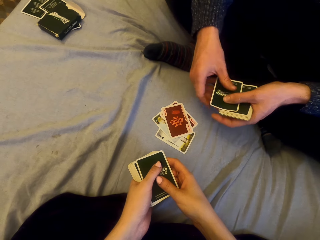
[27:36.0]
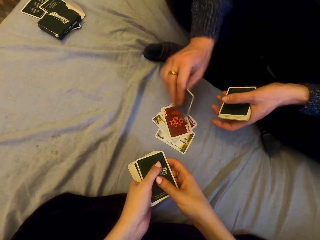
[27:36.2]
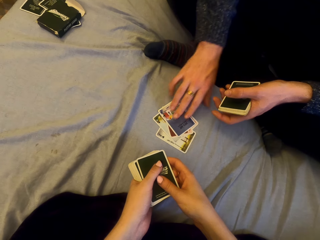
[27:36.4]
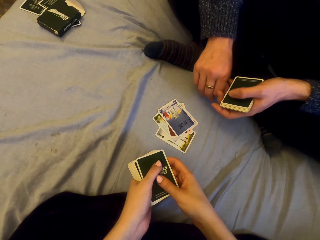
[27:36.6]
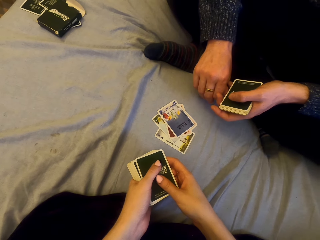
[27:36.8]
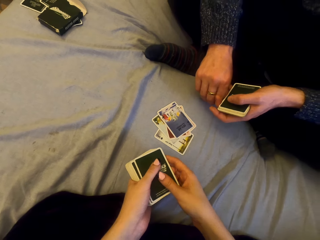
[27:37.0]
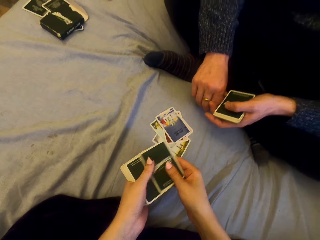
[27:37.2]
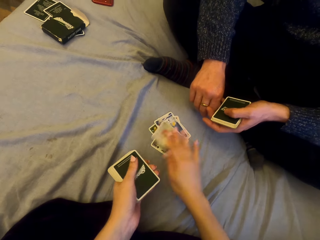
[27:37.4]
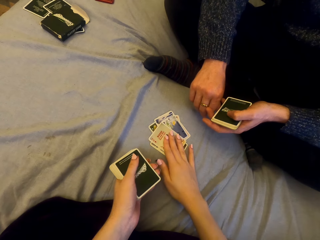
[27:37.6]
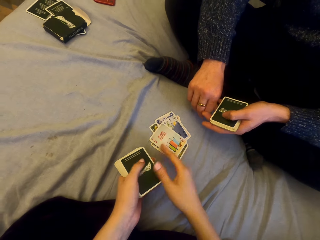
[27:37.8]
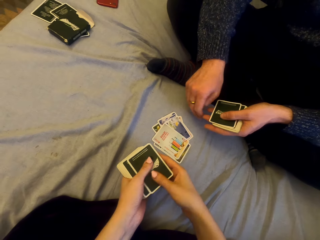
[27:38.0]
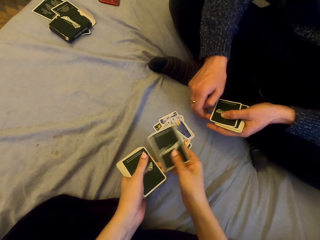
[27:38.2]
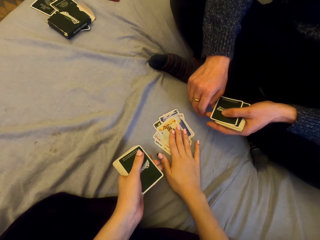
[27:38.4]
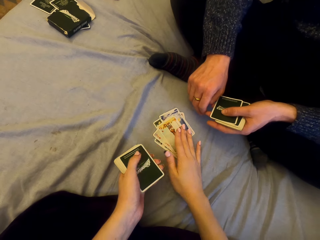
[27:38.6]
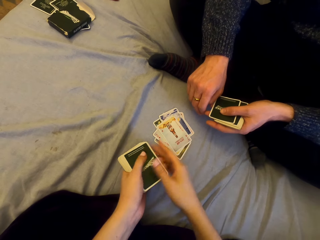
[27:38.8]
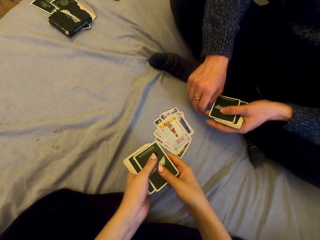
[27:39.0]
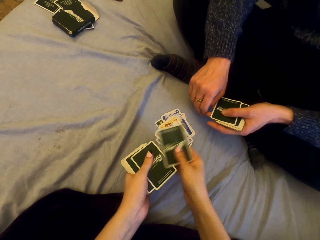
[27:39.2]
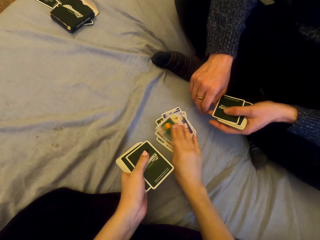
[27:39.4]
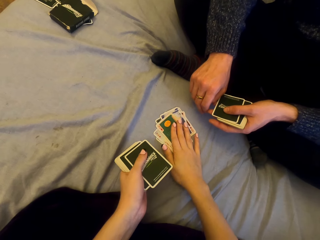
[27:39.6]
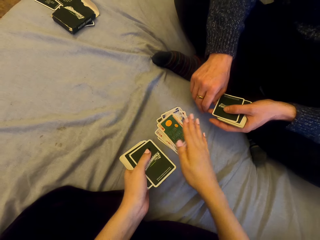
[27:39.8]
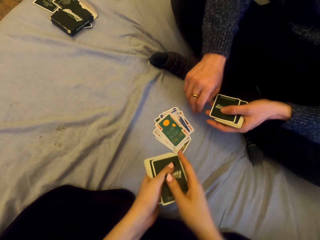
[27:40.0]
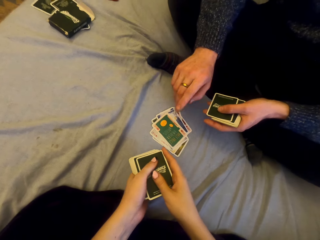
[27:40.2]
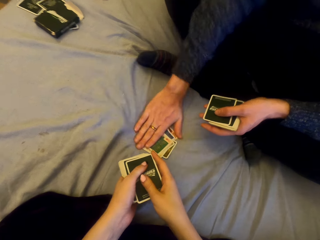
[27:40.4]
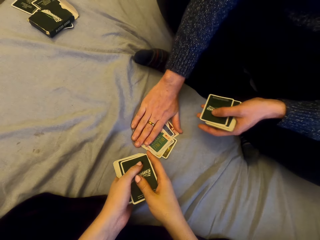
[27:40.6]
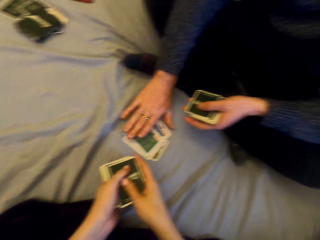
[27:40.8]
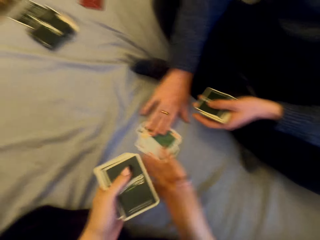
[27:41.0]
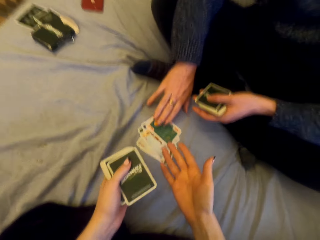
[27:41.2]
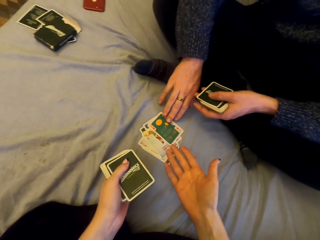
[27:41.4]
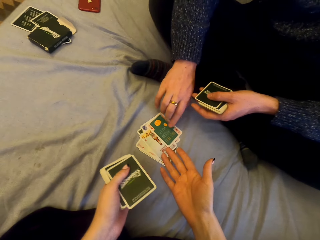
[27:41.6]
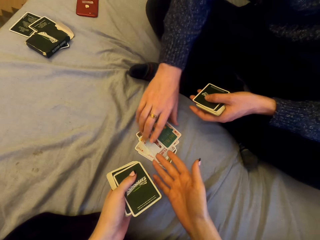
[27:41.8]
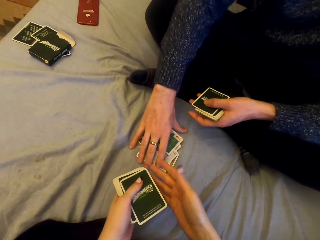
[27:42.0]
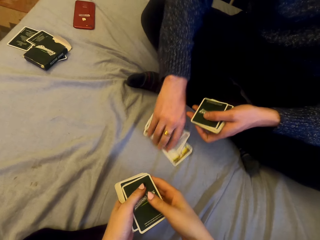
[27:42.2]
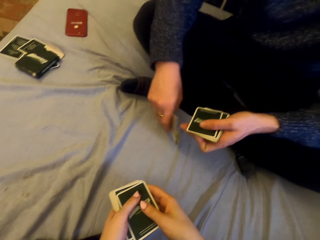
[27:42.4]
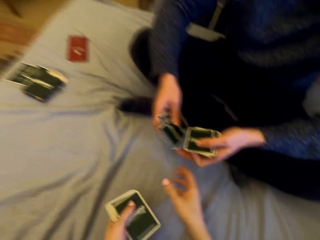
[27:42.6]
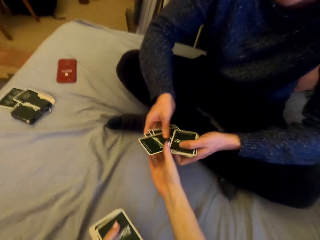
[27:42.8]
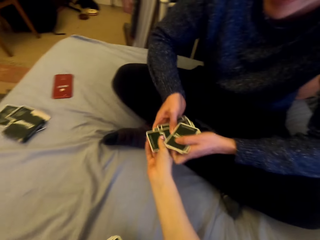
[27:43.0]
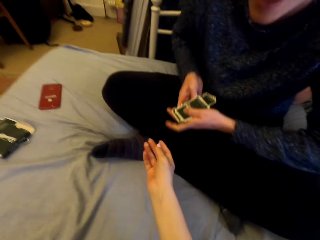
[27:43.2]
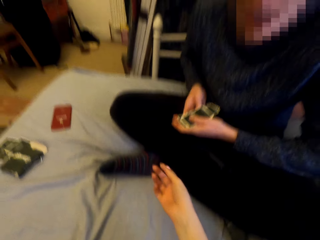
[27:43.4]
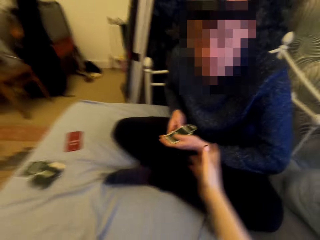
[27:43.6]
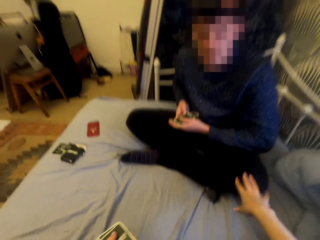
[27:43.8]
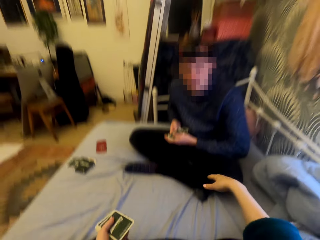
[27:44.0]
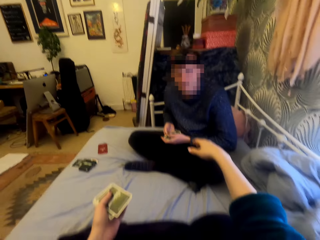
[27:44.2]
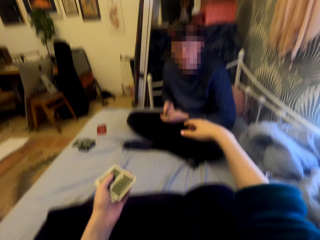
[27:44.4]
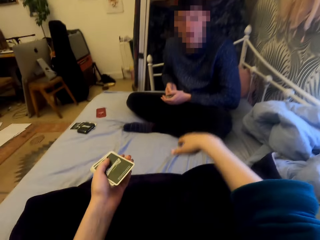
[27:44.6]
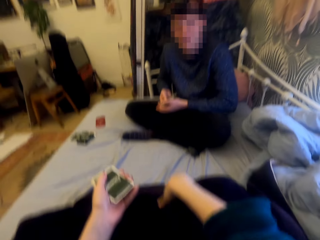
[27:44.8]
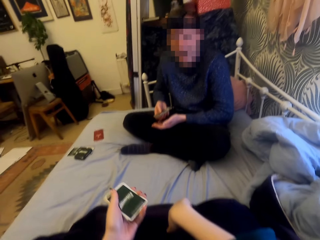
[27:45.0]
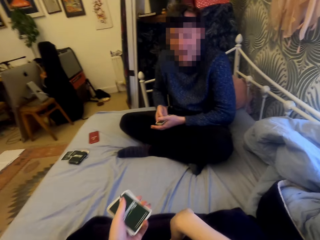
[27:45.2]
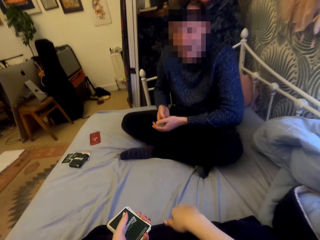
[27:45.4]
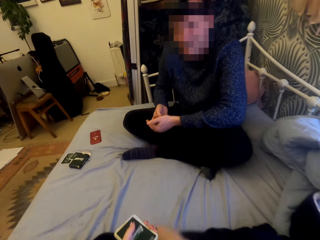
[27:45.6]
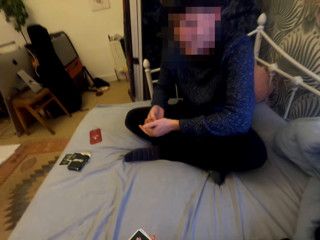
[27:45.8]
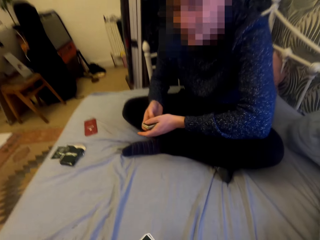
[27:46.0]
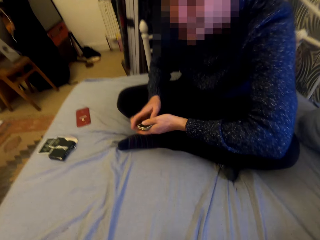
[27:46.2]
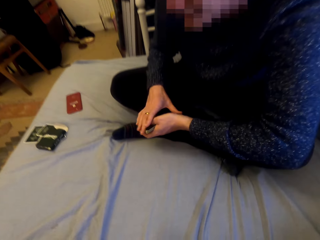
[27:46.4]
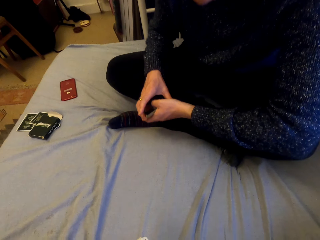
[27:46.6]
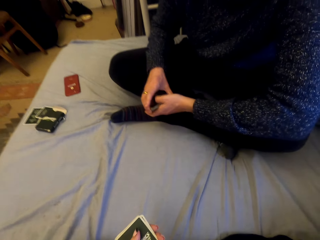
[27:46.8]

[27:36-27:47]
A man puts the card on the sheet. The camera wearer puts the card on the sheet repeatedly. The man touches the cards. The camera wearer laughs. The man picks up the cards. The camera wearer talks with the man.

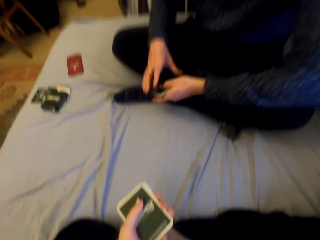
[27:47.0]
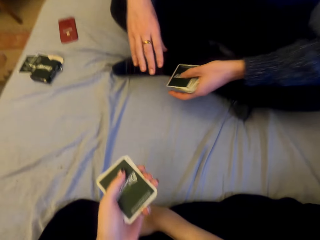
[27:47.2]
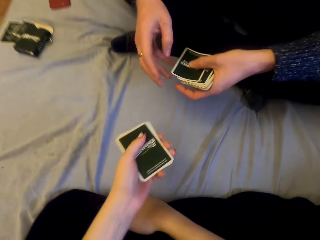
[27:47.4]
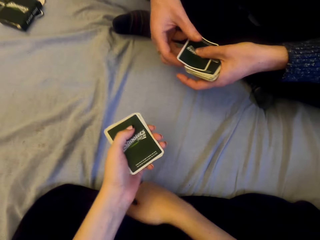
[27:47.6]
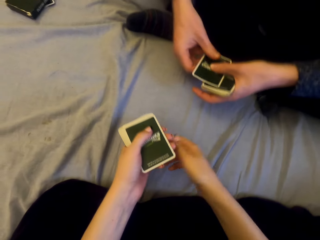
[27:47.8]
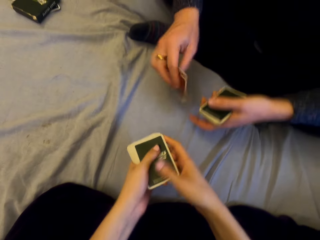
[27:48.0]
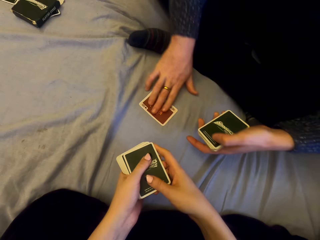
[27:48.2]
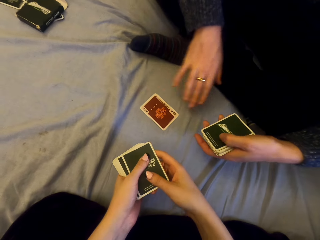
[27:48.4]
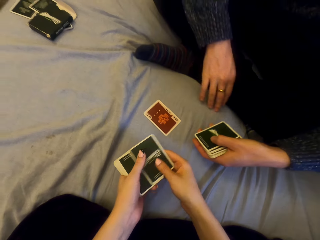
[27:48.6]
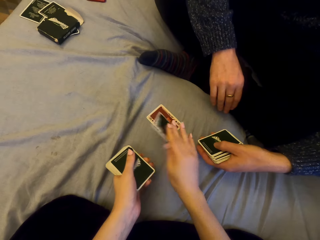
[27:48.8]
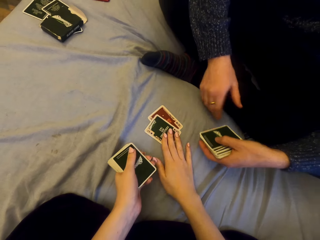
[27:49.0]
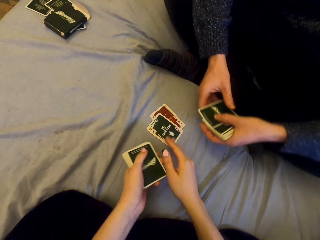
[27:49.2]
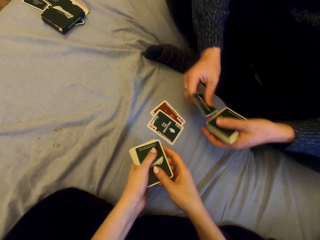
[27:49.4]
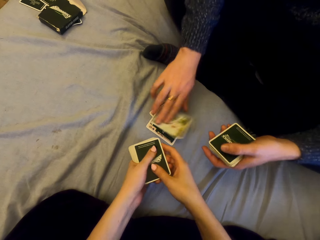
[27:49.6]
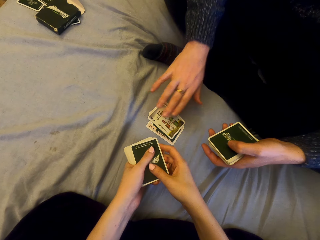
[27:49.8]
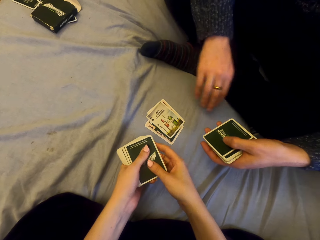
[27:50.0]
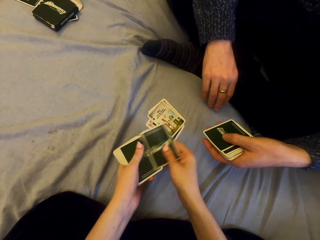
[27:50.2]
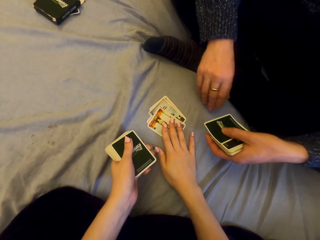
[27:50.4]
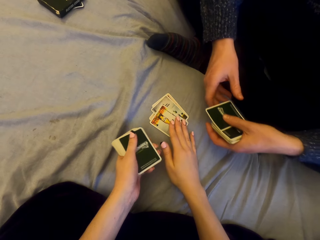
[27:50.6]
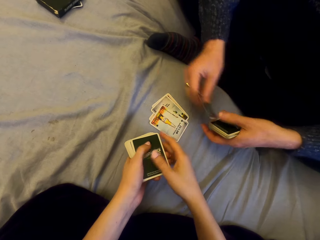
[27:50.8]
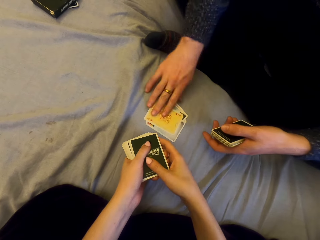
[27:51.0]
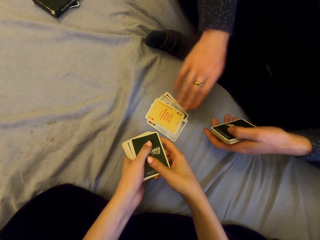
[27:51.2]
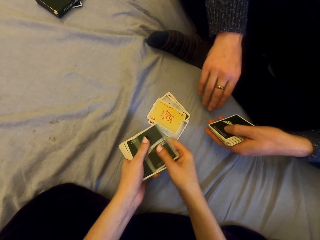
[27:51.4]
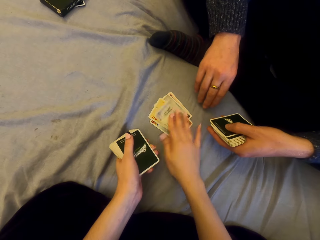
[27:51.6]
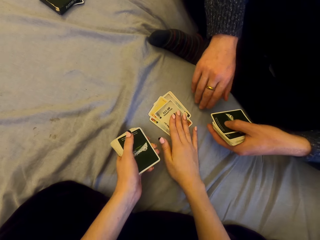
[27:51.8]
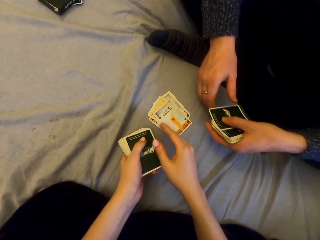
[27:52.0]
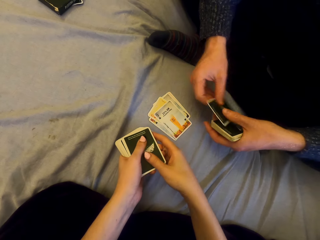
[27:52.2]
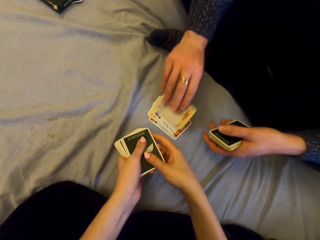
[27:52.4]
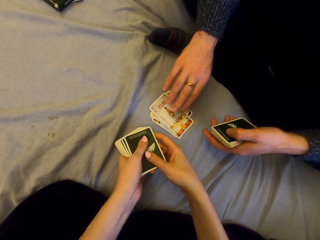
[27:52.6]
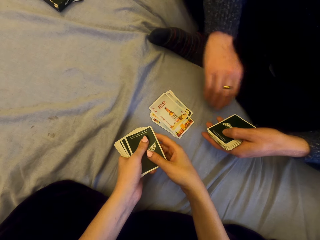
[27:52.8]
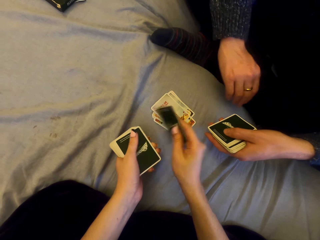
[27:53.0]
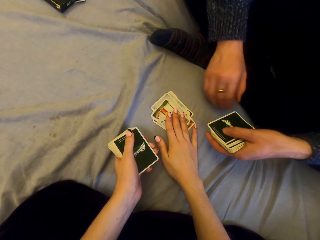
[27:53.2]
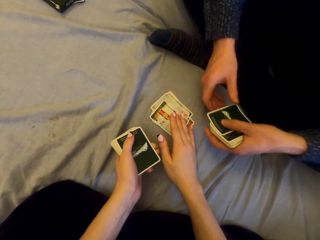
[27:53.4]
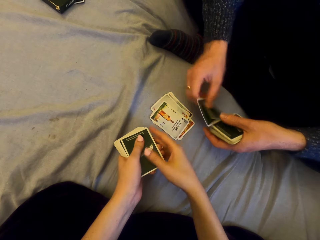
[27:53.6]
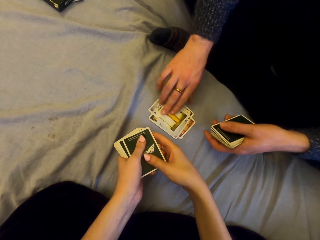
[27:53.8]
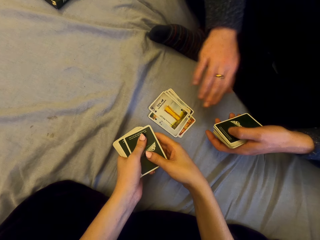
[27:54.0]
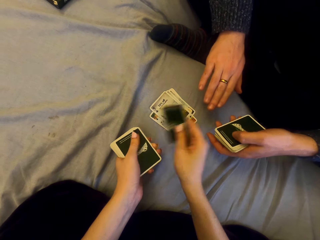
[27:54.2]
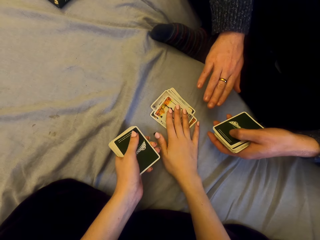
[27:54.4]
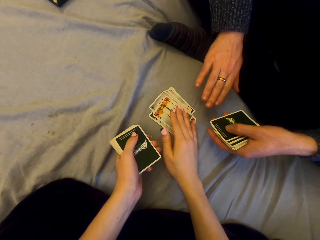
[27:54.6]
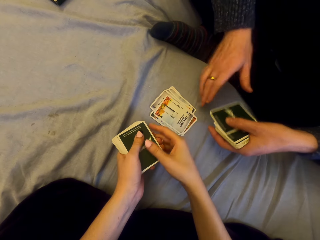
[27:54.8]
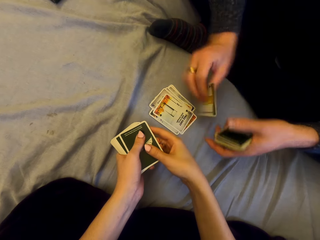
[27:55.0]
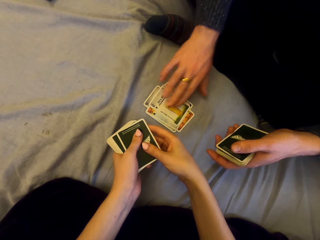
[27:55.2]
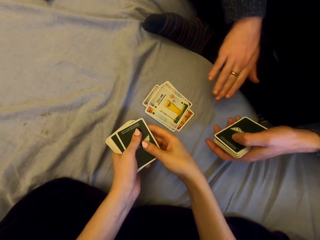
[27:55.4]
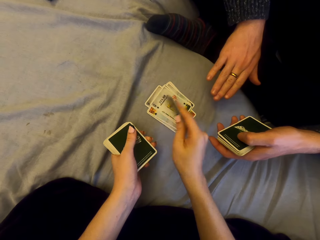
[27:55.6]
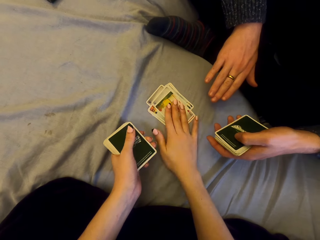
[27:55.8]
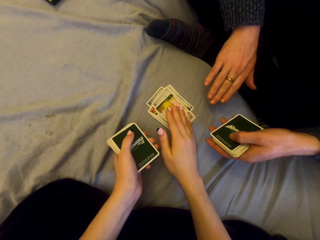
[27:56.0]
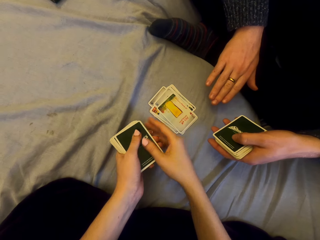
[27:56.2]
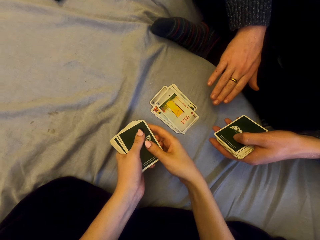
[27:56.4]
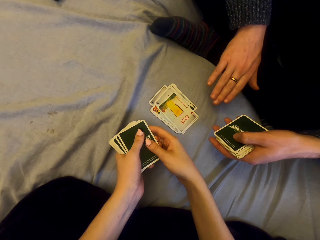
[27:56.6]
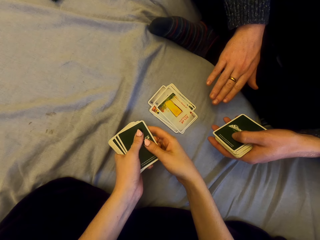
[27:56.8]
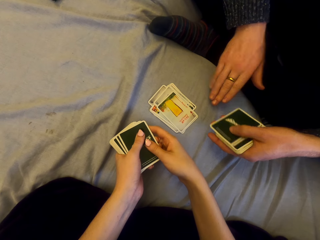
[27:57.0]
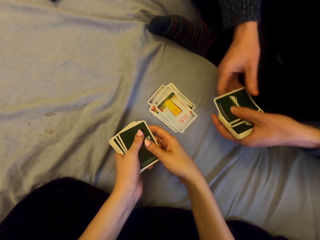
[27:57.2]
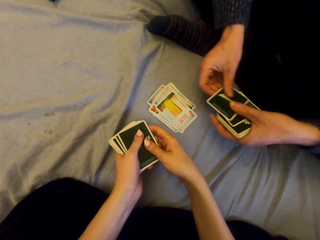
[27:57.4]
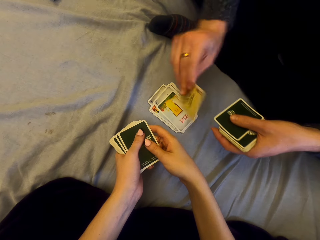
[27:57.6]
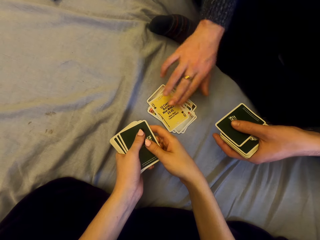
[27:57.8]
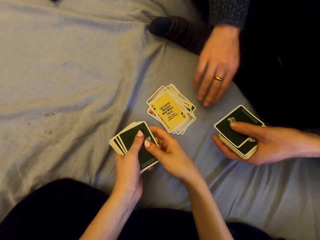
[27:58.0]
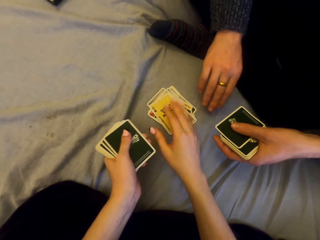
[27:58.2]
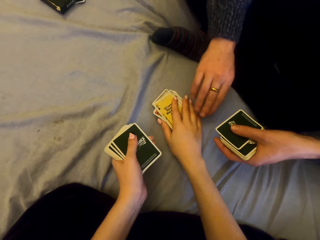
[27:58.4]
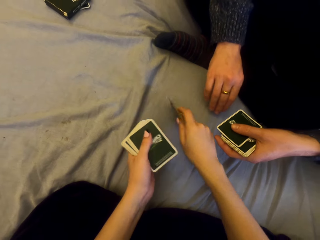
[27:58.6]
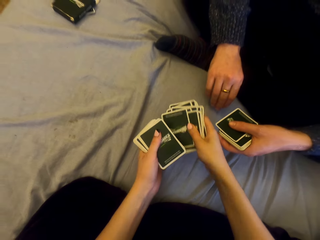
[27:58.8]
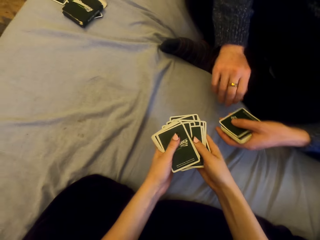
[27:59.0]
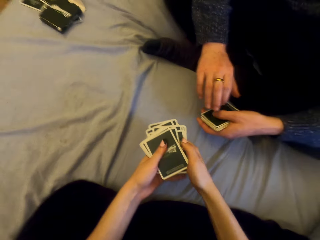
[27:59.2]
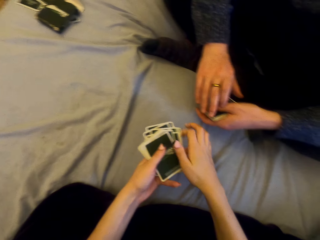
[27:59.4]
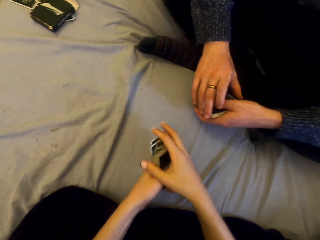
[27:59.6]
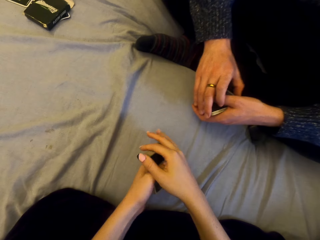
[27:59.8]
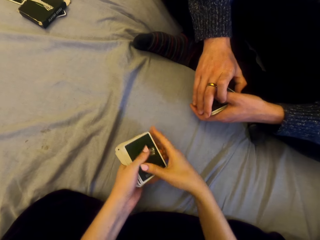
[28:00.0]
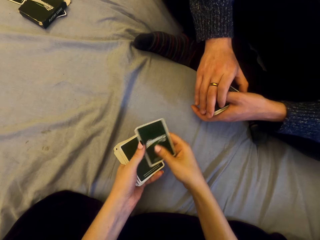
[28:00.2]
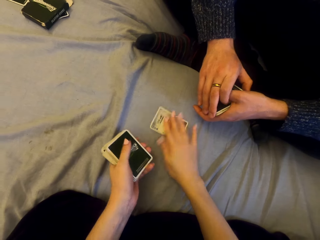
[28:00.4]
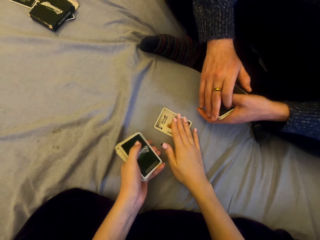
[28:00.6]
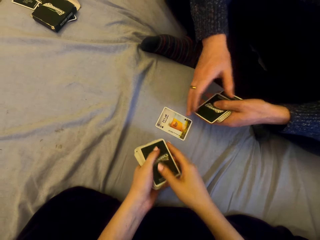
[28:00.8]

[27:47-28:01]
A man plays cards with the camera wearer. He puts the card on the sheet. The camera wearer puts the card on the sheet. The man puts the card on the sheet. The camera wearer puts the card on the sheet. The man puts the card on the sheet. The camera wearer puts the card on the sheet. The man puts the card on the sheet. The camera wearer puts the card on the sheet. The man puts the card on the sheet. The camera wearer puts the card on the sheet. The man puts the card on the sheet. The camera wearer picks up the cards. The man talks. The camera wearer plays cards with the man. The man puts the card on the sheet.
